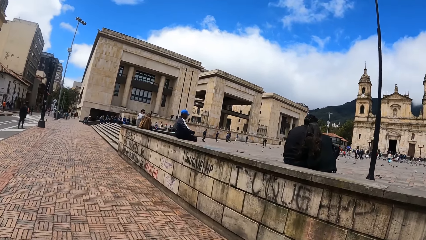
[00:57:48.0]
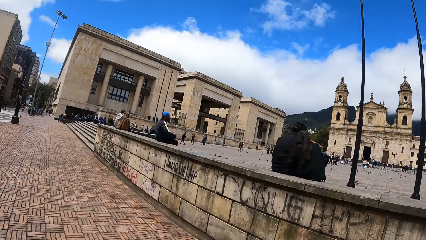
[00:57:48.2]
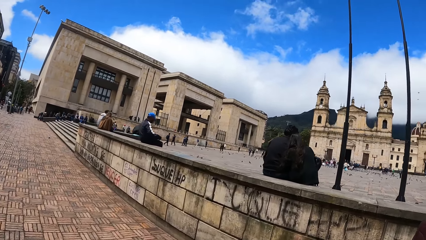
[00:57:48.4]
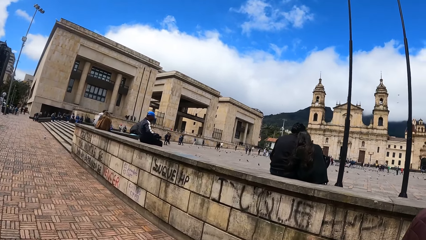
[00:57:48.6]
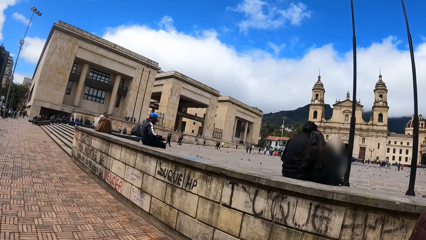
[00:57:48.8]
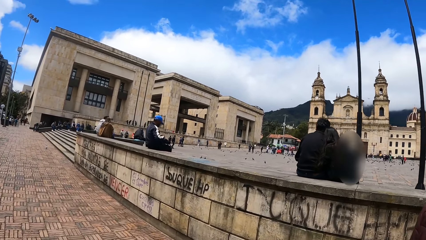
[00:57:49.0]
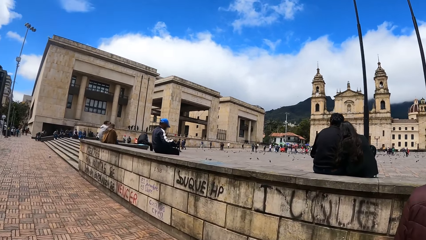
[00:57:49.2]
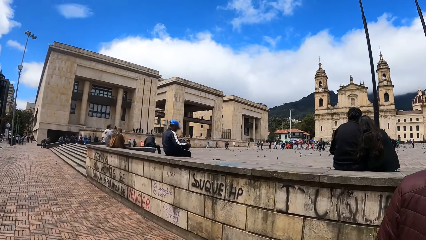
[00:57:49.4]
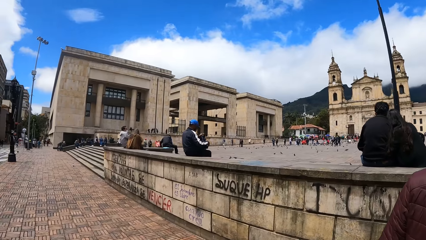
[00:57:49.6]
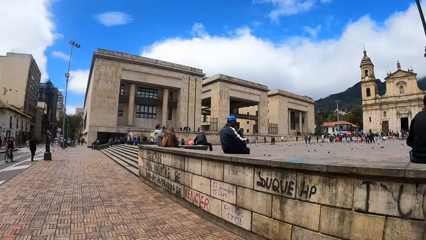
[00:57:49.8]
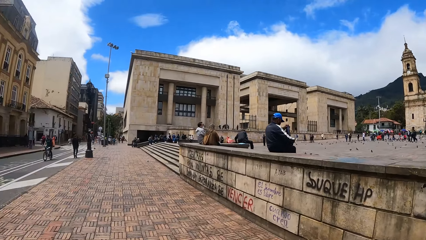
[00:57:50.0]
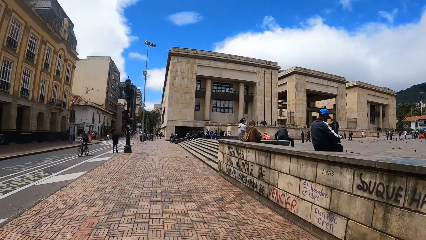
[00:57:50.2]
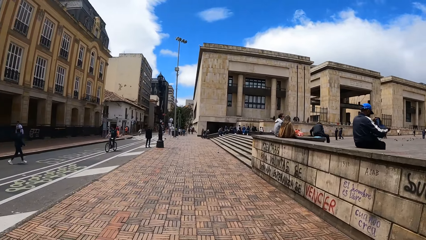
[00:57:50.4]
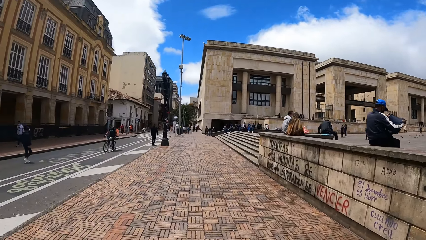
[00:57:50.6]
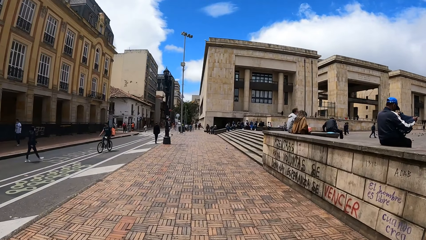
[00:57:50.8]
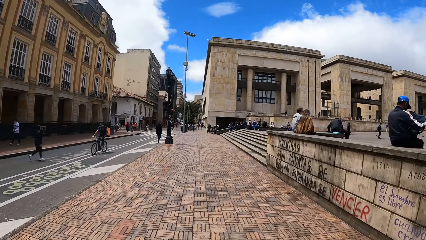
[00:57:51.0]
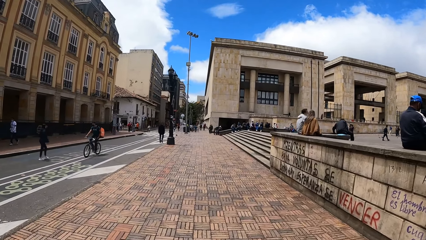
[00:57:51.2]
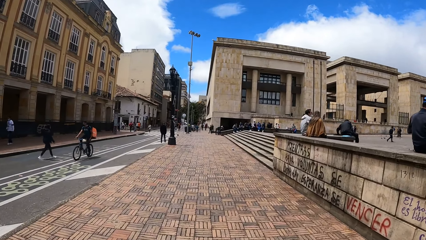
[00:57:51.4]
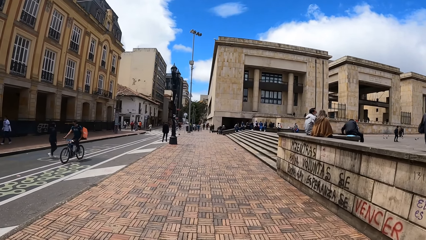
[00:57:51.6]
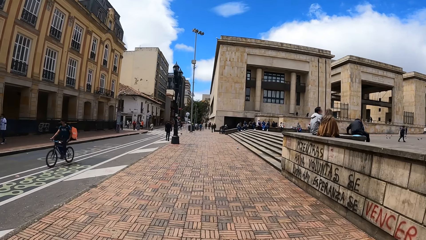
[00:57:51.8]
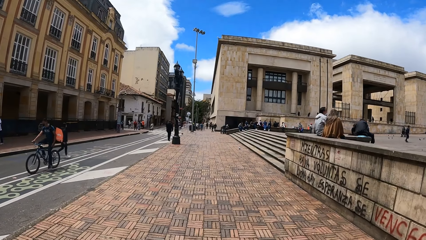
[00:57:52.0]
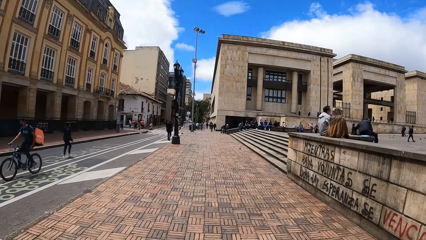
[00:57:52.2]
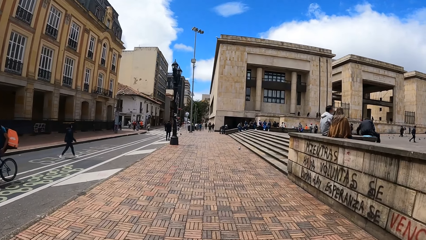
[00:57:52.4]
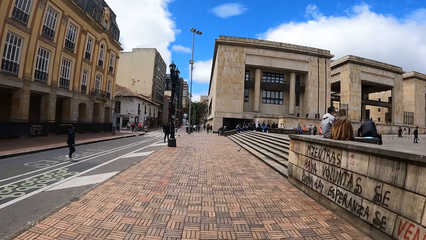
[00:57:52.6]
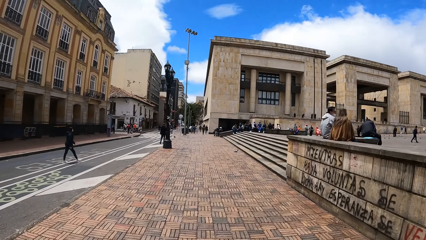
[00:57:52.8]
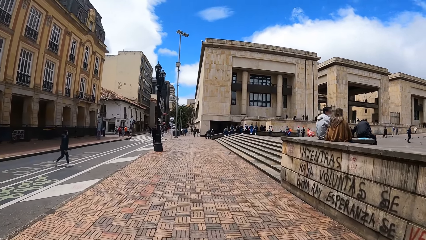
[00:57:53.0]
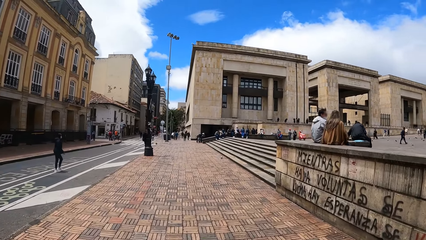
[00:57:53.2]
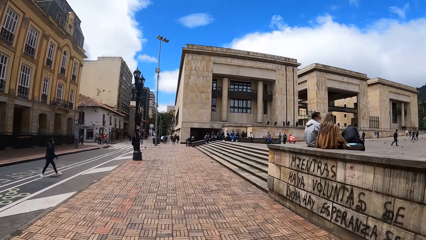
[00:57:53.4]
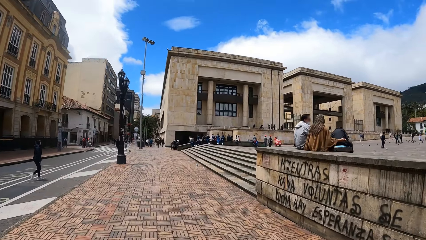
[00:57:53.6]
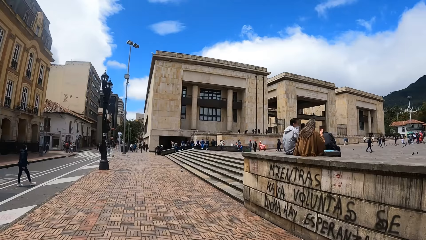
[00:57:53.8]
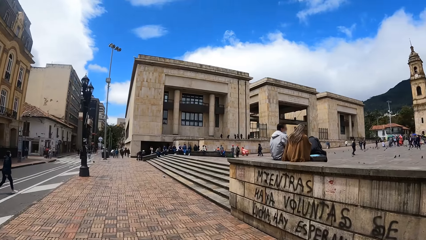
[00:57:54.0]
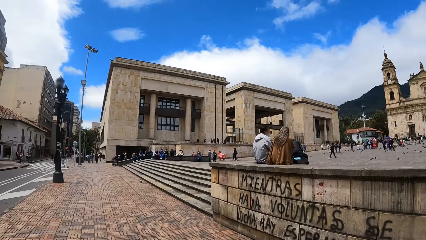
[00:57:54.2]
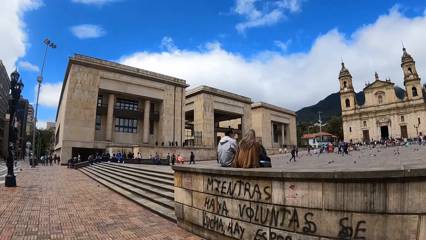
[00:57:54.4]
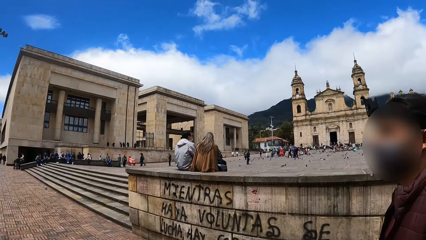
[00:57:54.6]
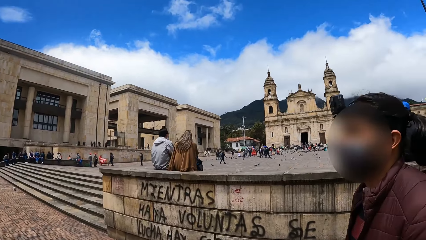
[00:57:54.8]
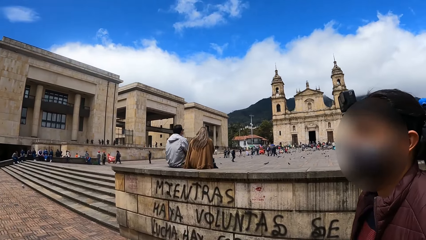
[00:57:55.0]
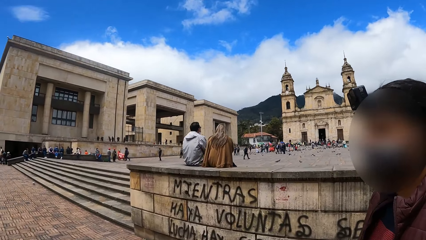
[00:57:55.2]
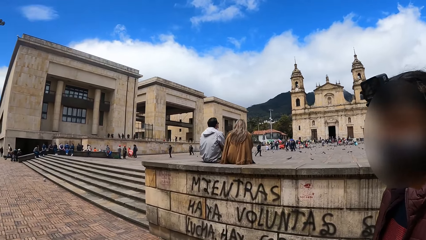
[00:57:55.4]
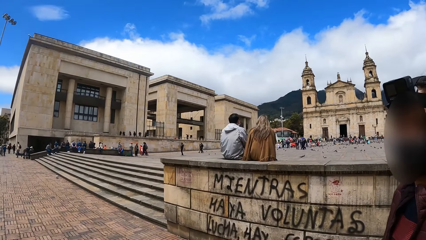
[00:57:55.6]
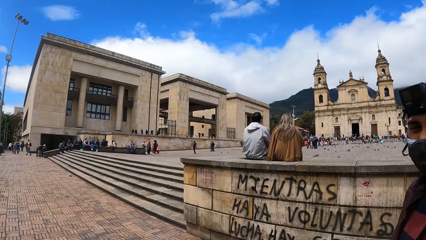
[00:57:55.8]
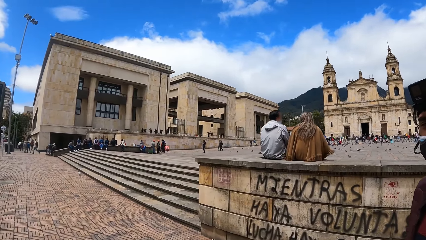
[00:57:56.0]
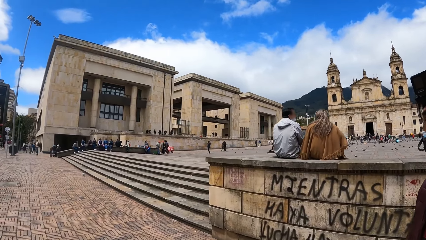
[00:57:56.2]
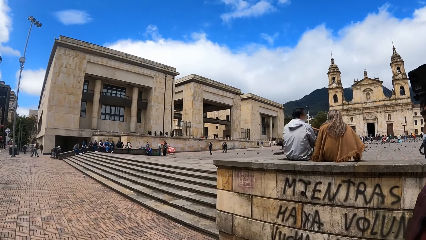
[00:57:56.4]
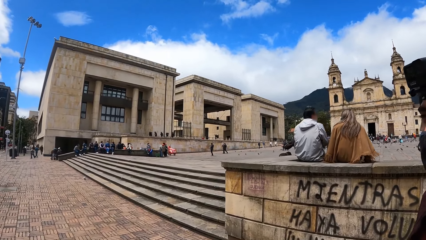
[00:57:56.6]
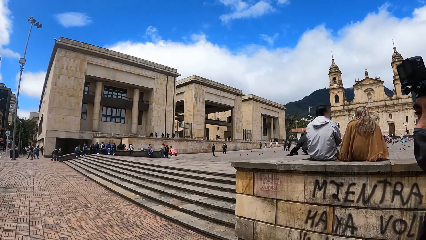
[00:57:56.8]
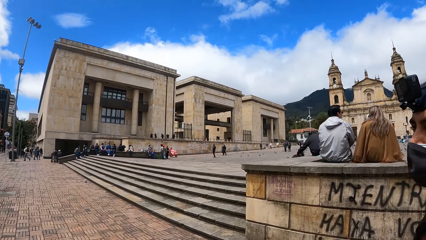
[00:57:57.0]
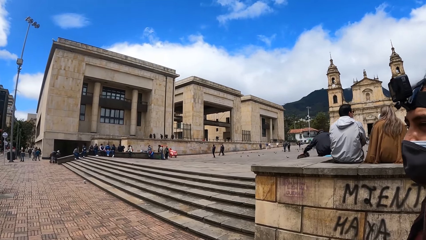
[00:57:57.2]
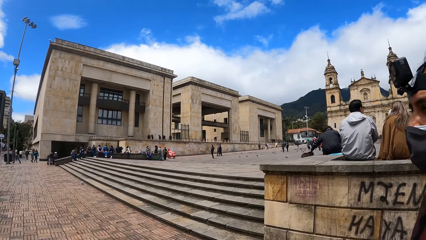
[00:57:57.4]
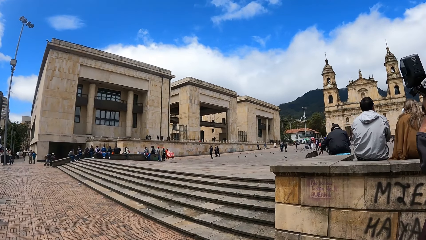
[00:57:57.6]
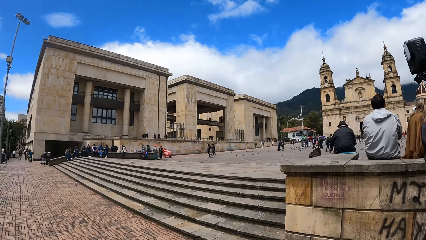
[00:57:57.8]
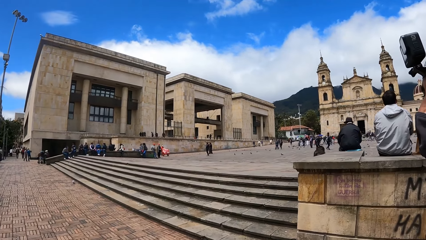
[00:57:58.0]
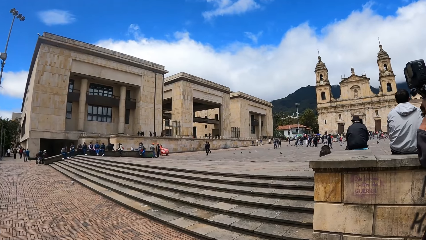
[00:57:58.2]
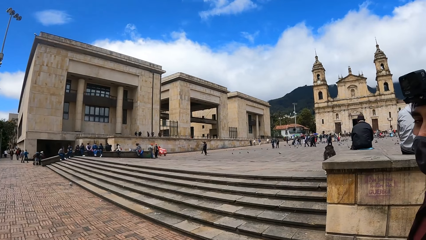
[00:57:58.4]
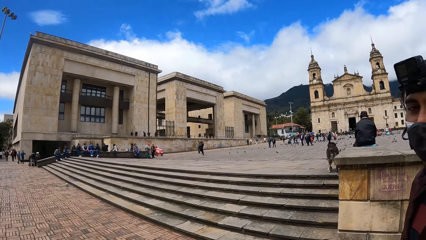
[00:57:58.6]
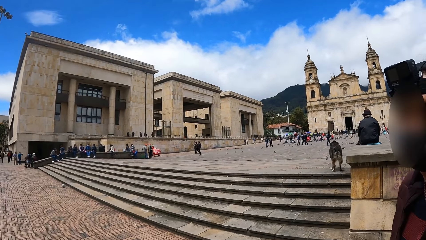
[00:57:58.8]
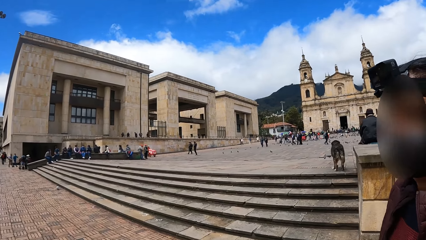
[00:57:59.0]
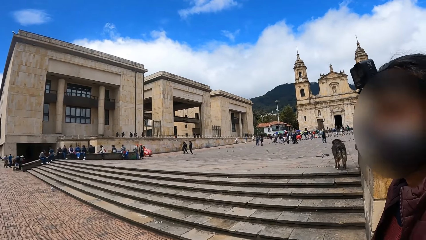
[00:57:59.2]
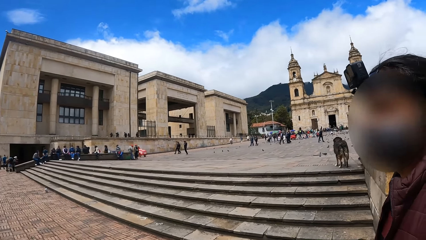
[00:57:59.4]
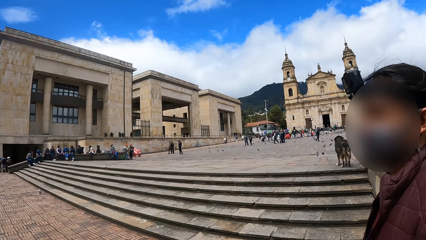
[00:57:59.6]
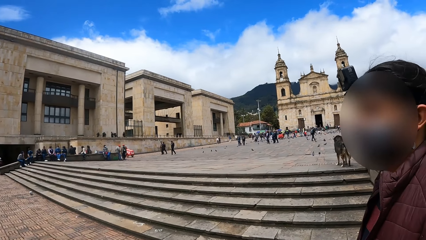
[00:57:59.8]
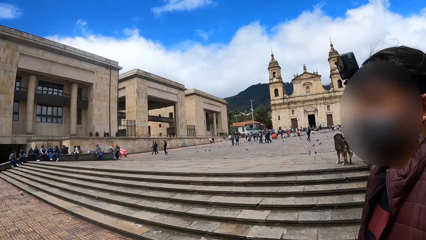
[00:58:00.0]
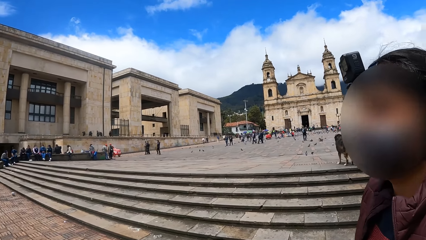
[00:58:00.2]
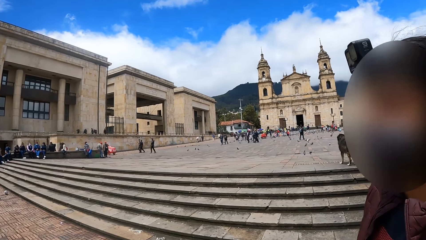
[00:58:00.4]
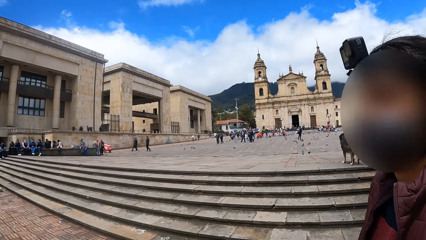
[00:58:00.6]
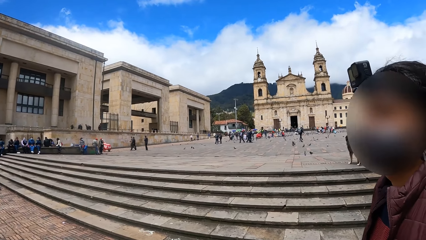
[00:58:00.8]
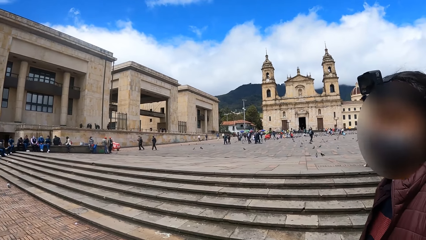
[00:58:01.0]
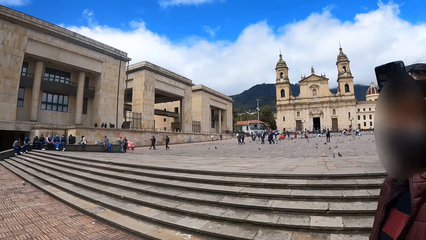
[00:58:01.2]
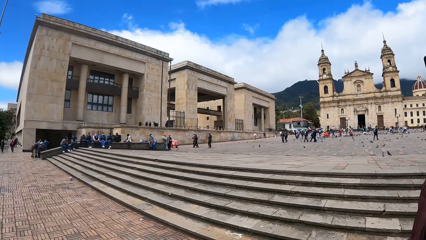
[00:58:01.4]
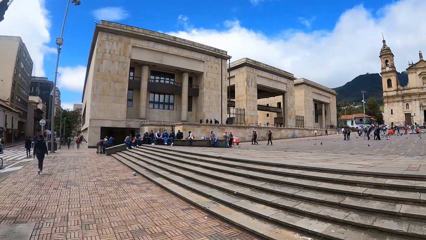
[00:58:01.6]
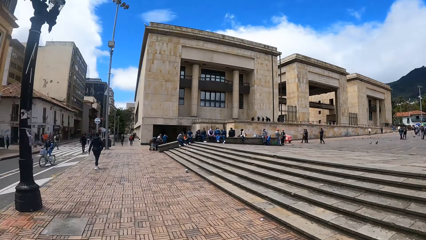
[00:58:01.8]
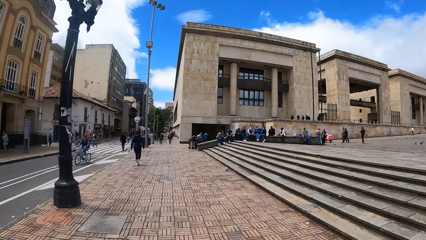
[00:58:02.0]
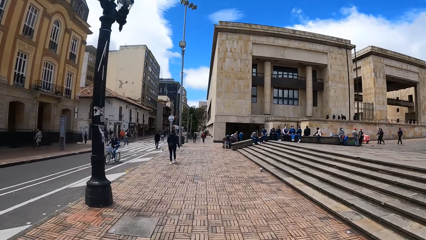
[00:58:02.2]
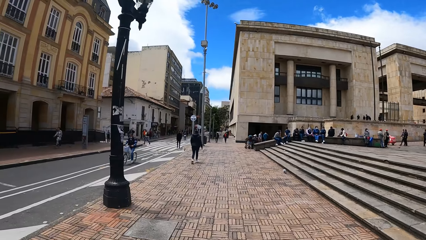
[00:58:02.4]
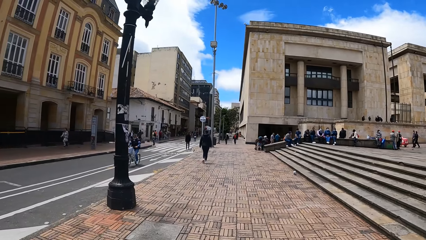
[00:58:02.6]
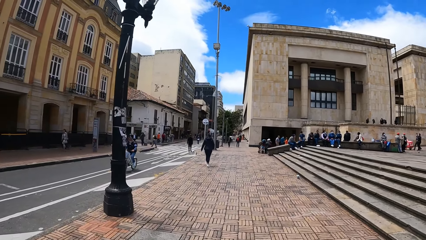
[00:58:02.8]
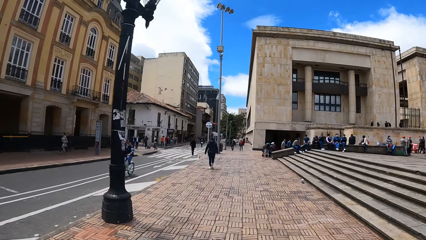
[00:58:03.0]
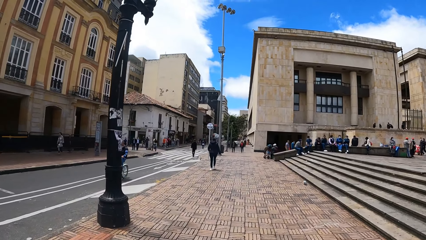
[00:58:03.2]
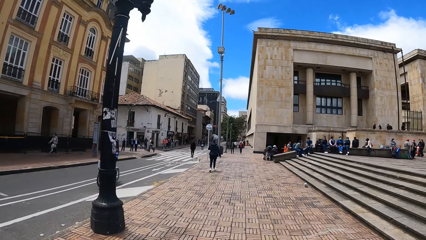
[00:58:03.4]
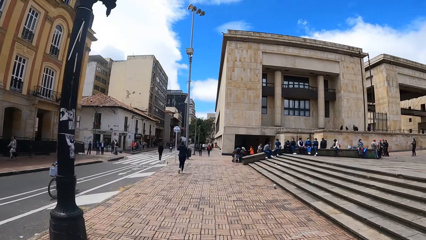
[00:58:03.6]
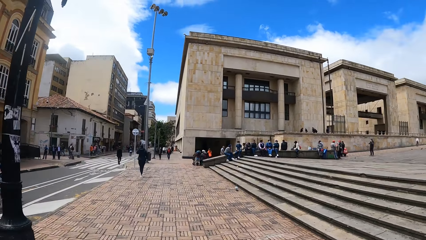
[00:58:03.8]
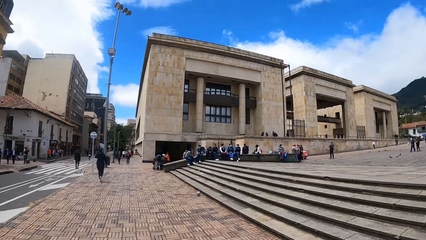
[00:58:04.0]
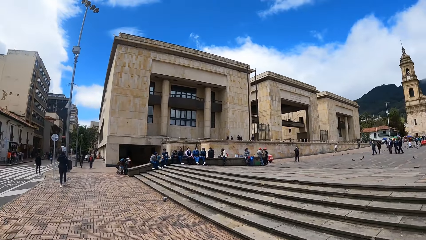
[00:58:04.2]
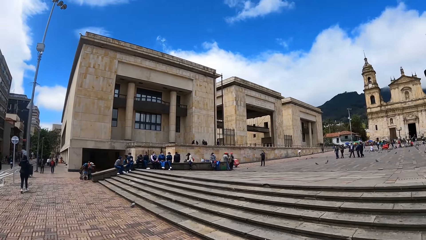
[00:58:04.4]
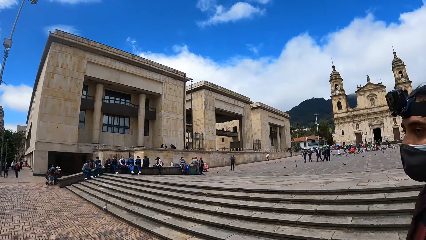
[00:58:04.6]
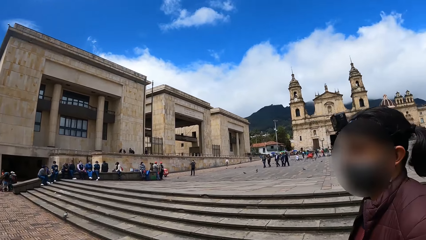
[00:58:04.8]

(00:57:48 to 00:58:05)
A person interacts with the camera wearer.
